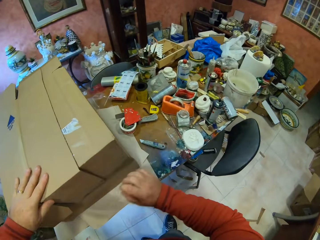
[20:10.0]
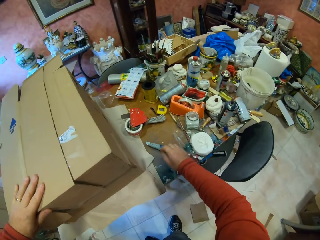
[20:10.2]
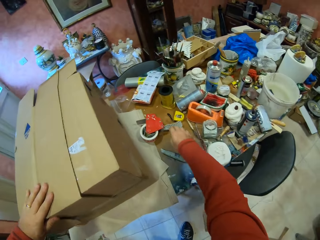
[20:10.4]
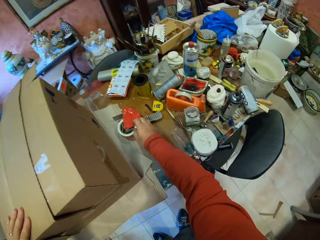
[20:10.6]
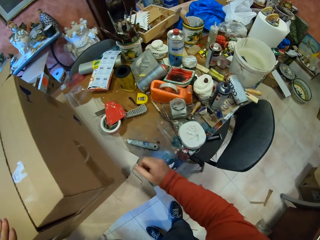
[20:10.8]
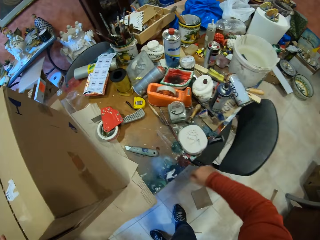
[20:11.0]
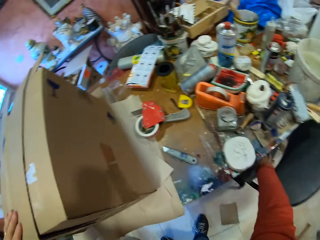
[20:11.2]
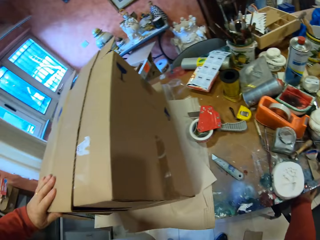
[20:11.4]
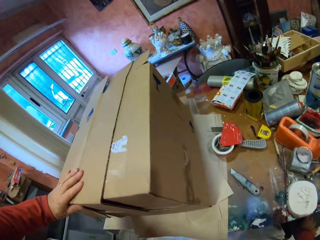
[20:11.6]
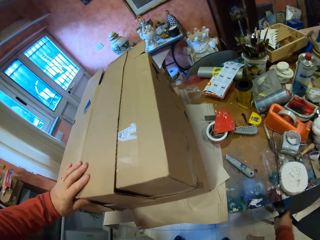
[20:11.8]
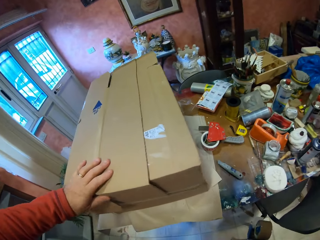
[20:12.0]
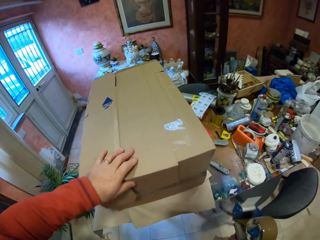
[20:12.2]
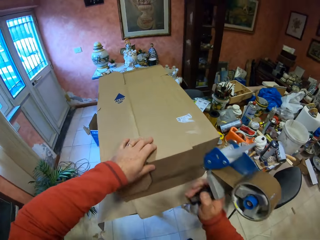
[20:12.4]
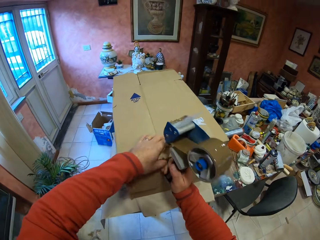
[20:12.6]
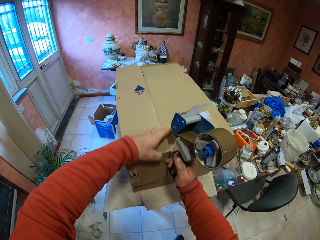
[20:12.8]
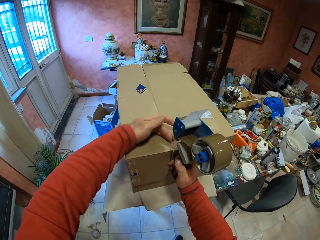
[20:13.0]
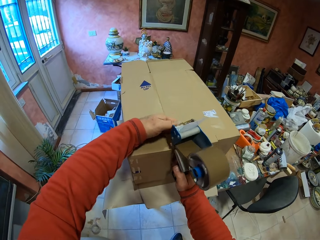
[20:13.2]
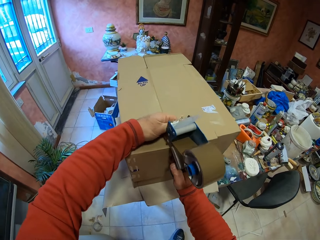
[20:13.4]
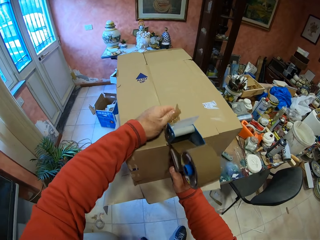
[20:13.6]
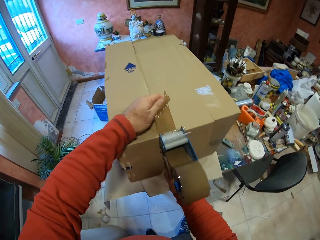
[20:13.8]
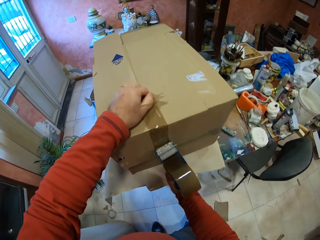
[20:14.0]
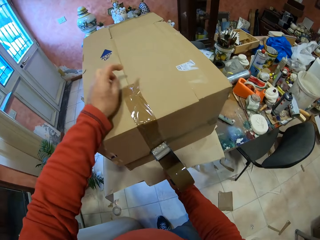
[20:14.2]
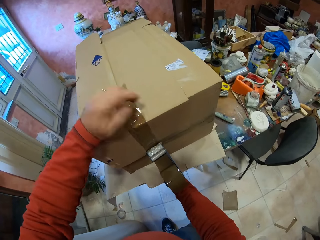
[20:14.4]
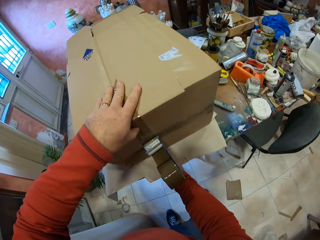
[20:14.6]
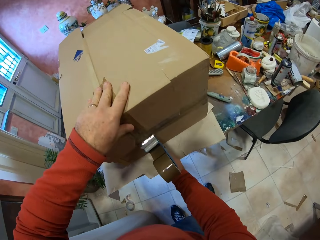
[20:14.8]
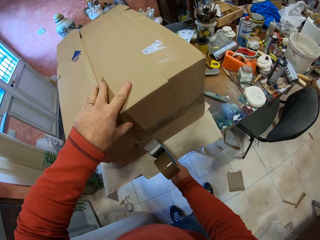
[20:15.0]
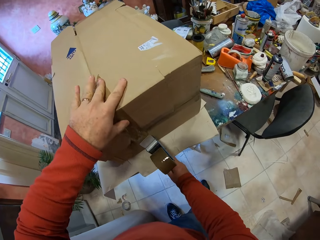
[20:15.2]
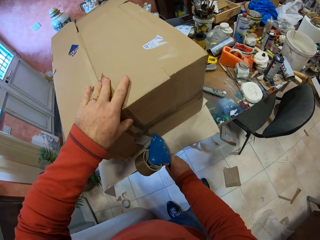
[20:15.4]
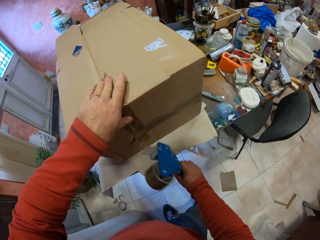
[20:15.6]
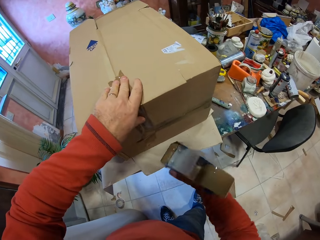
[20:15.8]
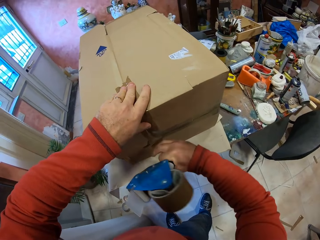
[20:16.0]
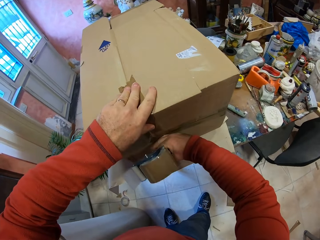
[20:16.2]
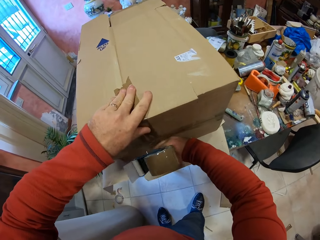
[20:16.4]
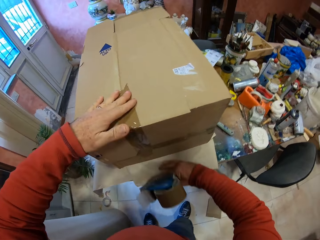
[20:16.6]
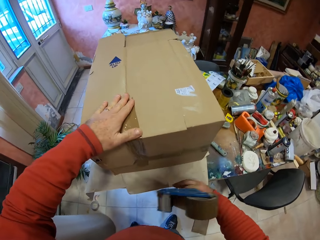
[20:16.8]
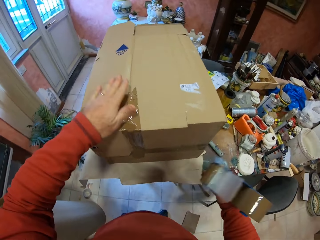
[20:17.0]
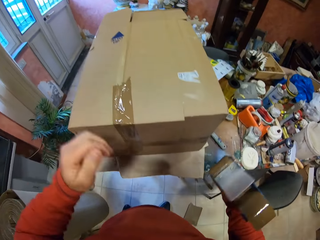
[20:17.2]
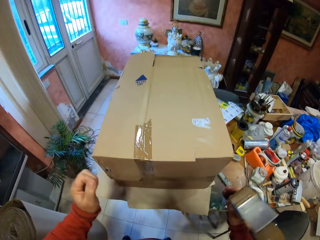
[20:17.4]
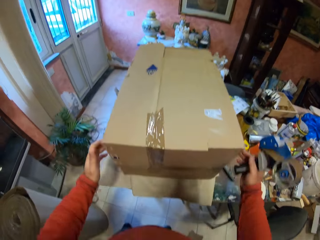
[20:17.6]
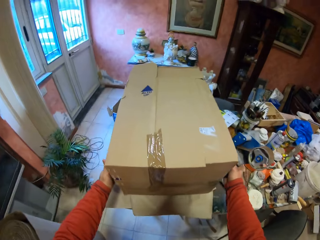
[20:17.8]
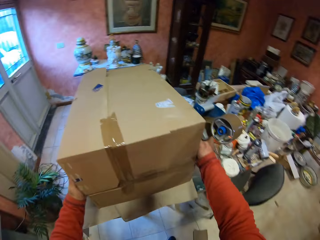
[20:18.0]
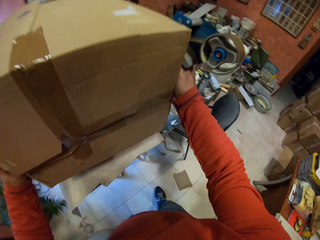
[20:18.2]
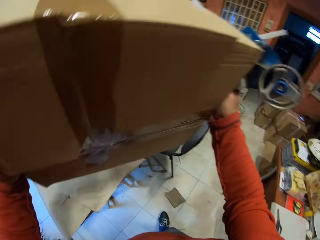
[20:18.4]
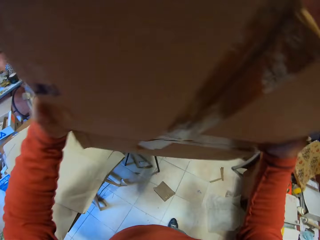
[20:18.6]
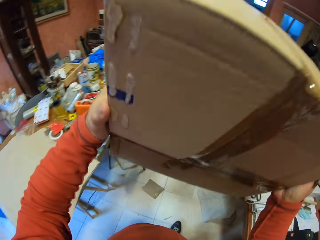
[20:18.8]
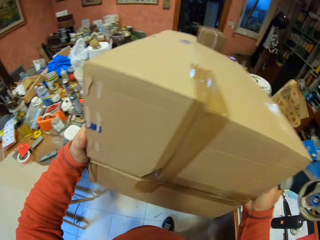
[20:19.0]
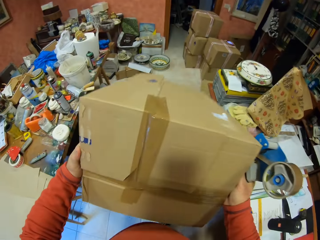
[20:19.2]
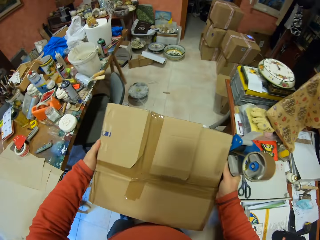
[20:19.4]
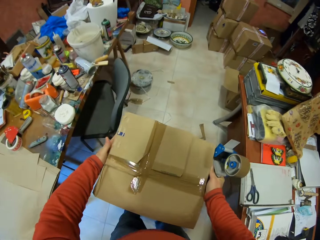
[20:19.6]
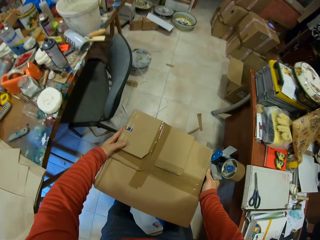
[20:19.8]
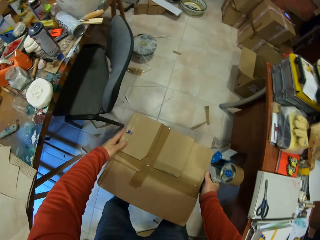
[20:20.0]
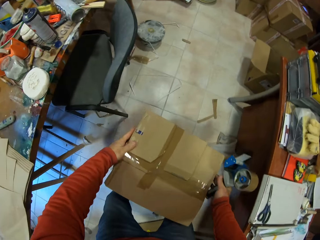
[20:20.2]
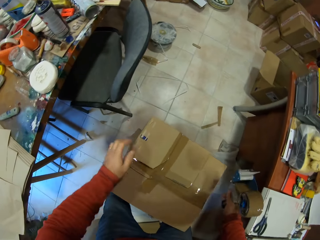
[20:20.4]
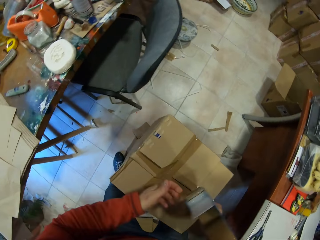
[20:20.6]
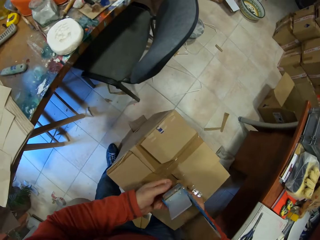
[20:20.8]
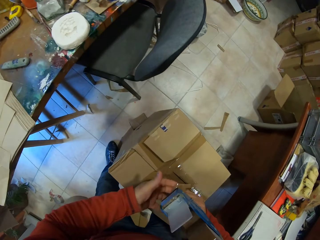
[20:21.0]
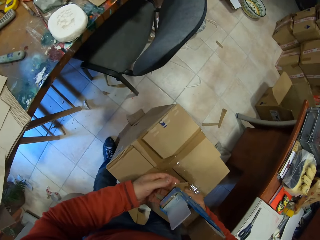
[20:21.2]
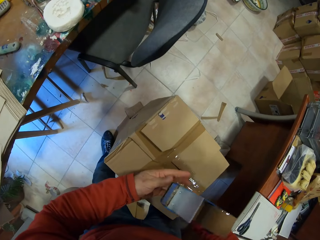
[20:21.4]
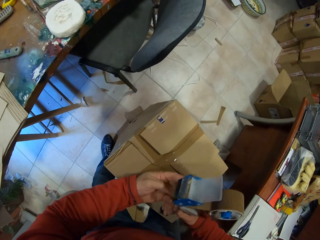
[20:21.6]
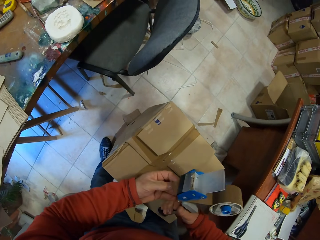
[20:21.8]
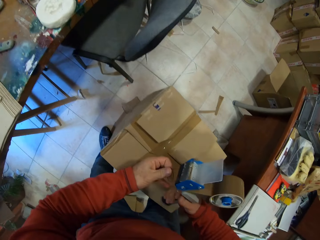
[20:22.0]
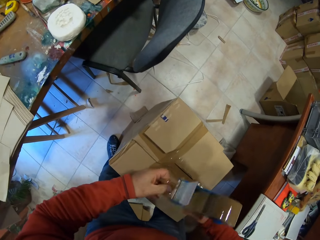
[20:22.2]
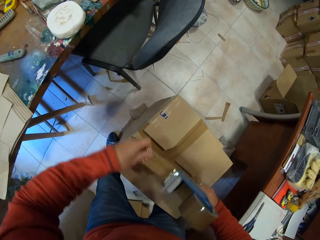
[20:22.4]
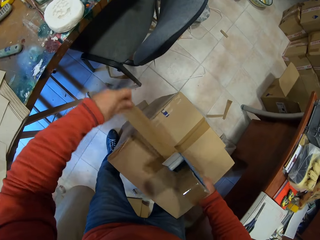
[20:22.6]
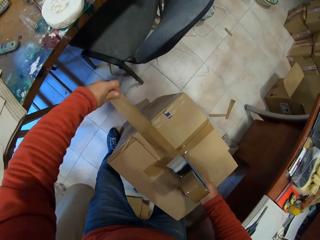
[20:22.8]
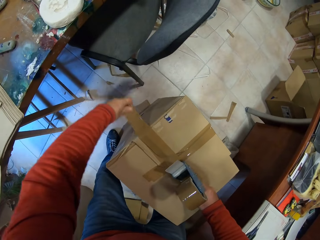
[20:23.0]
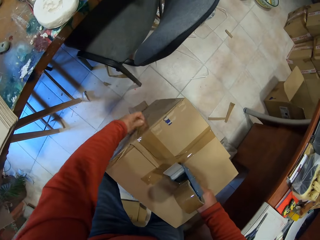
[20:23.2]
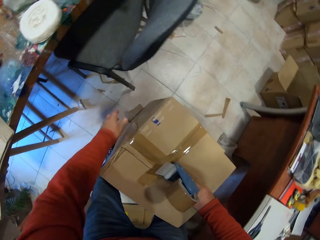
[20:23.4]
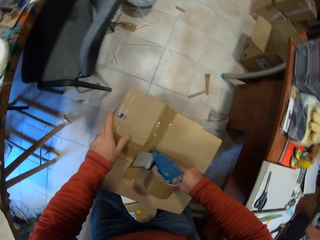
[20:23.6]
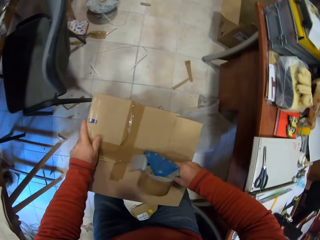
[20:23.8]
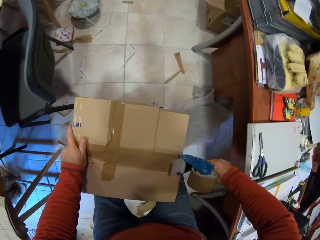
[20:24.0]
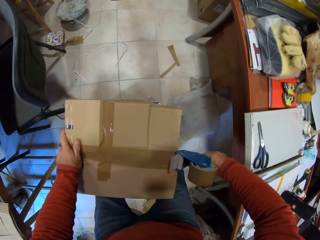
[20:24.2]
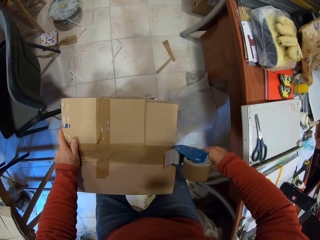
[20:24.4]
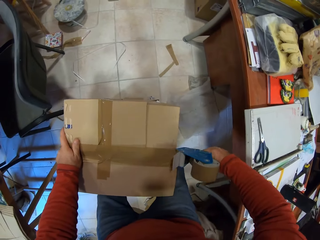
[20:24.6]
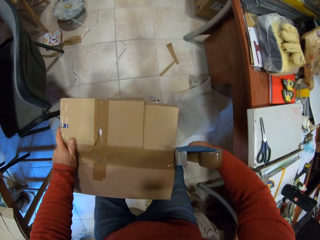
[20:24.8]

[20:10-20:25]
The camera wearer picks up the handheld tape dispenser on the chair. He puts the tape on the carton box. He picks up the carton box and places the carton box on the floor. He pulls the tape with his hand and puts the tape on the carton box.

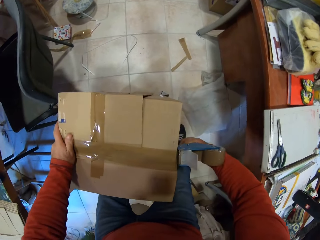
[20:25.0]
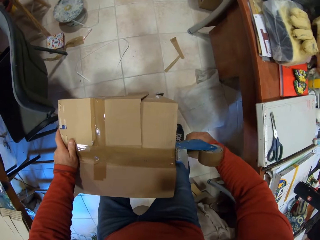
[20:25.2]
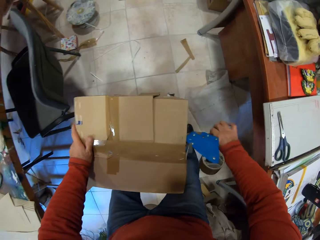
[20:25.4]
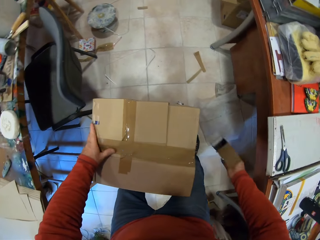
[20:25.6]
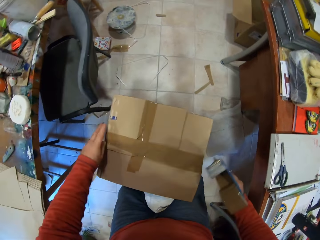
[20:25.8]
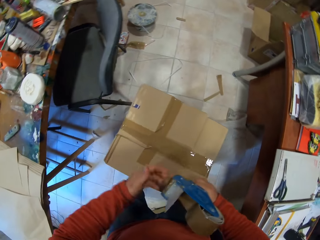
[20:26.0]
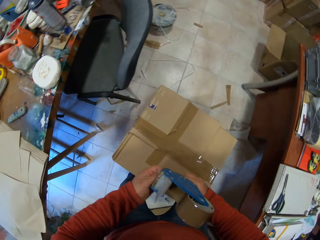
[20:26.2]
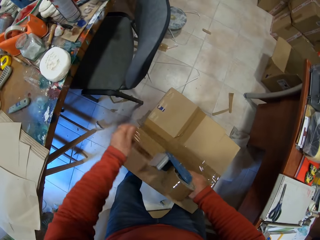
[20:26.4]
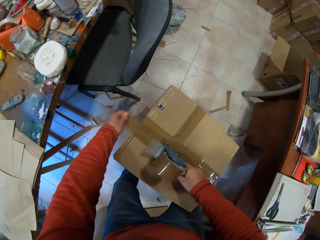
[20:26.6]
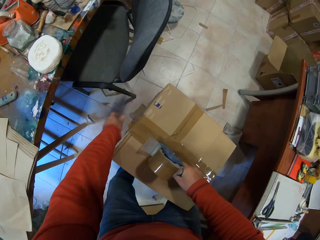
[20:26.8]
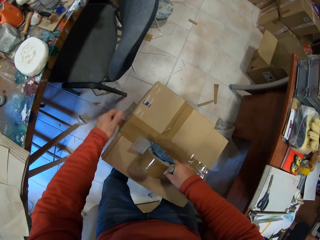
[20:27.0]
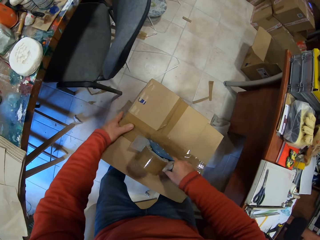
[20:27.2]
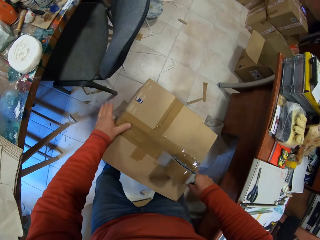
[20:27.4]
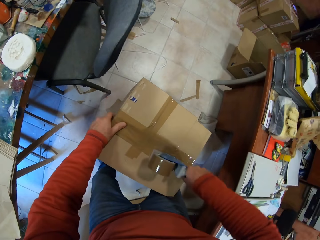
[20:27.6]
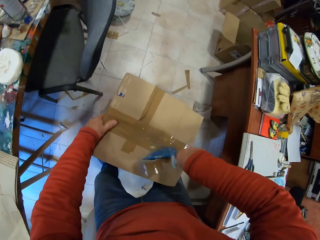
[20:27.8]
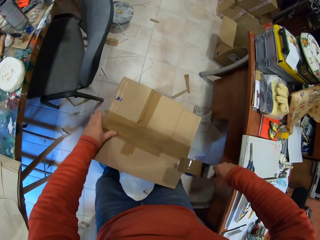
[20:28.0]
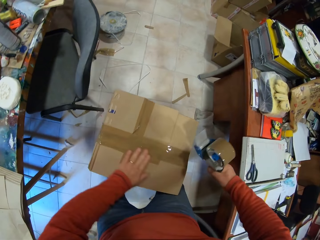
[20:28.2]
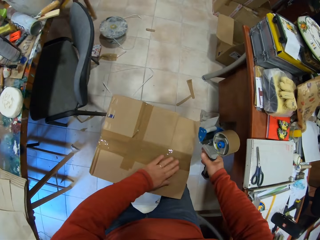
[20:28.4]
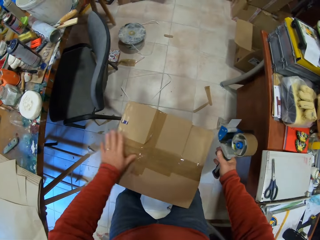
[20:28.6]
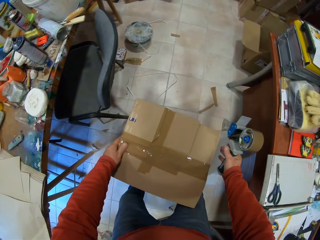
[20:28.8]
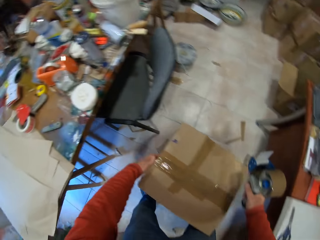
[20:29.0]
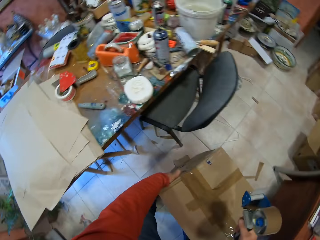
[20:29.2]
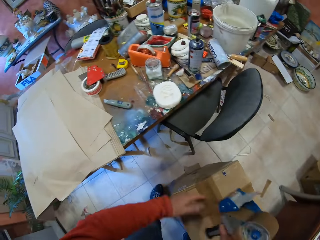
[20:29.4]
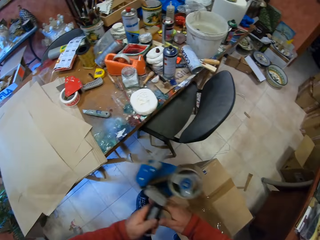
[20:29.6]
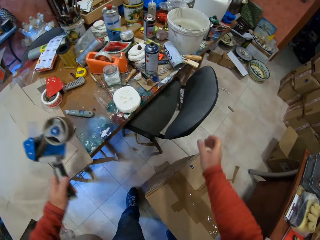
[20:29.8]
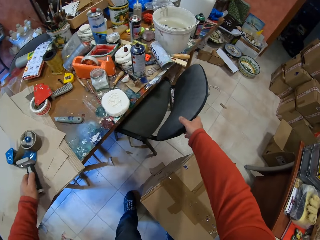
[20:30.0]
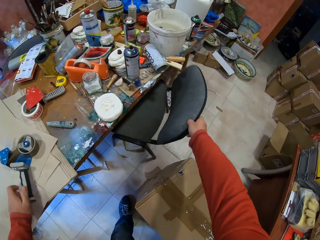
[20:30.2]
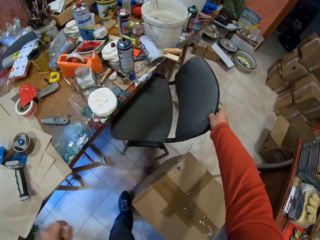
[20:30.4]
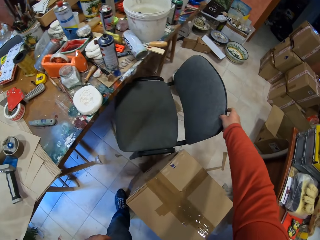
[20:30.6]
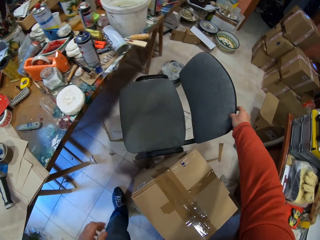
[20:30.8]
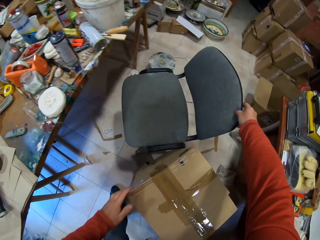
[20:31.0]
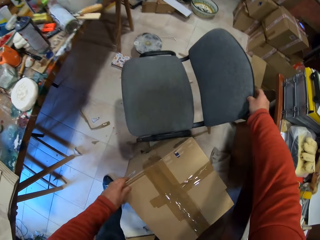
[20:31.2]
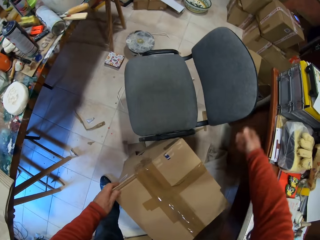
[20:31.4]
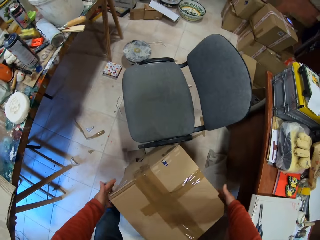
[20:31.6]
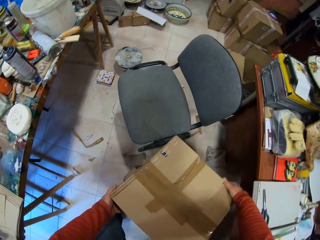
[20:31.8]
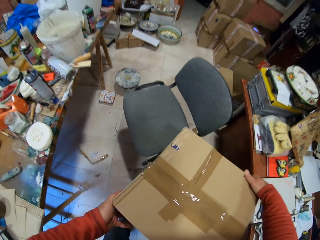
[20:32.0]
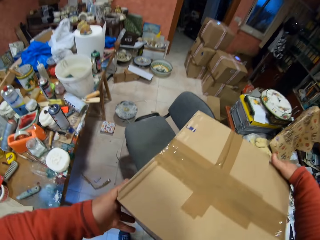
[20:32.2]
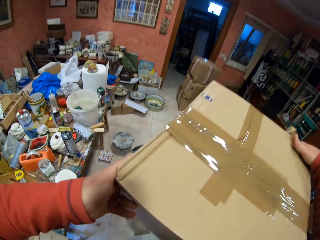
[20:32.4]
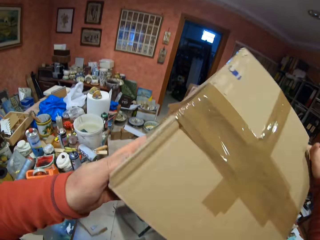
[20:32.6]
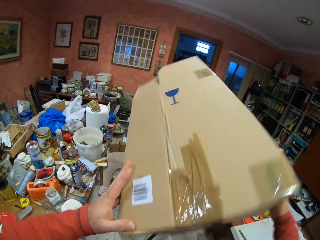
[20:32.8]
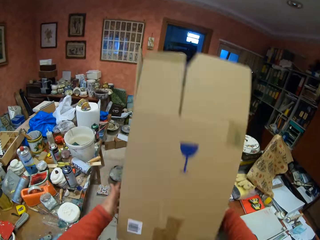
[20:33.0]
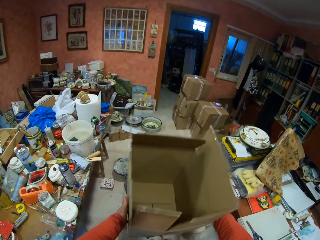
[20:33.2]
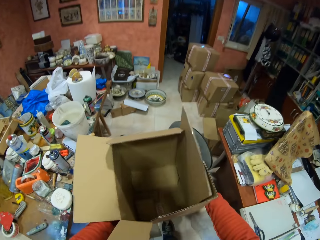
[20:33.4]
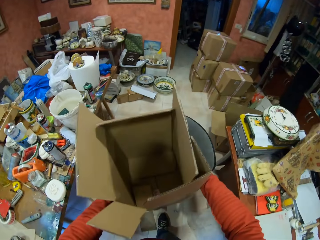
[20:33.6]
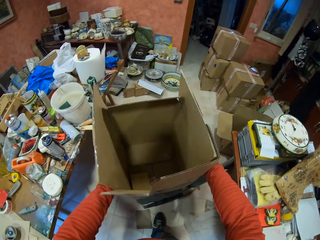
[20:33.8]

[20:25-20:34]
The camera wearer holds the handheld tape dispenser with his left hand. He places the handheld tape dispenser on the table. He pulls the chair. He picks up the carton box.
